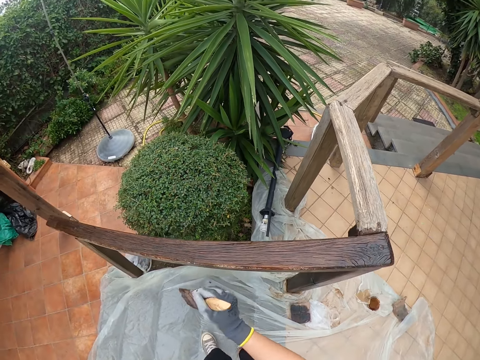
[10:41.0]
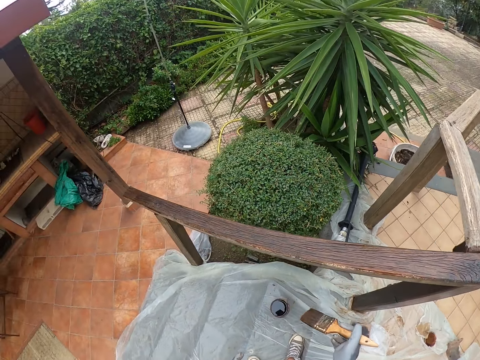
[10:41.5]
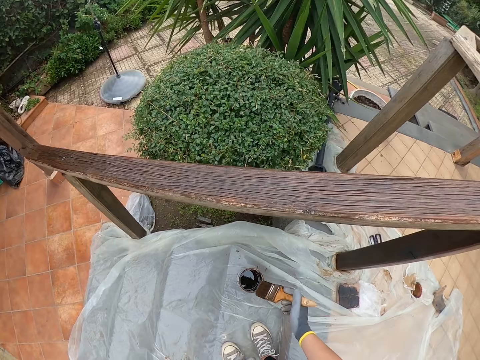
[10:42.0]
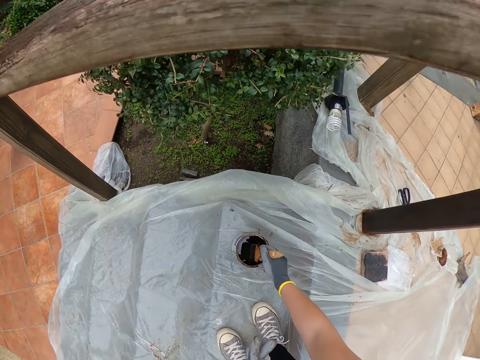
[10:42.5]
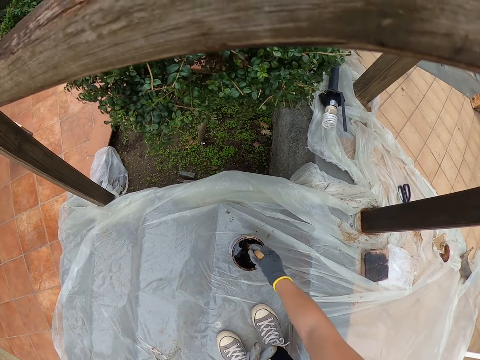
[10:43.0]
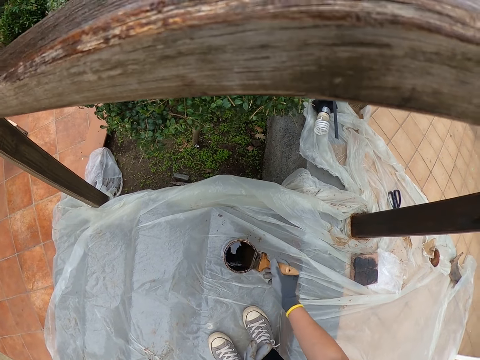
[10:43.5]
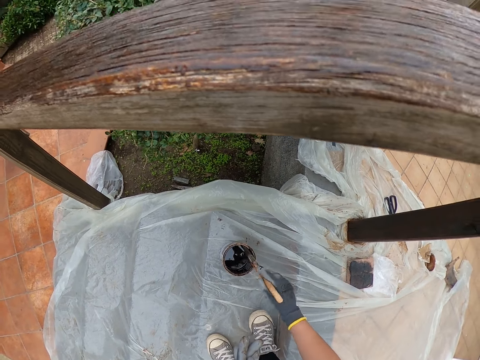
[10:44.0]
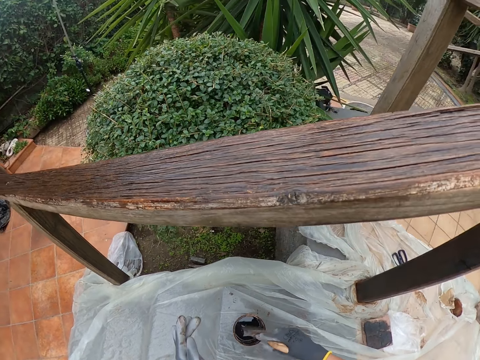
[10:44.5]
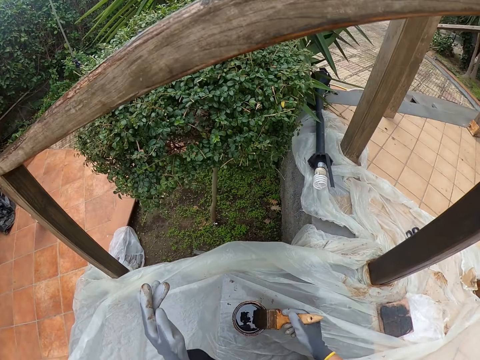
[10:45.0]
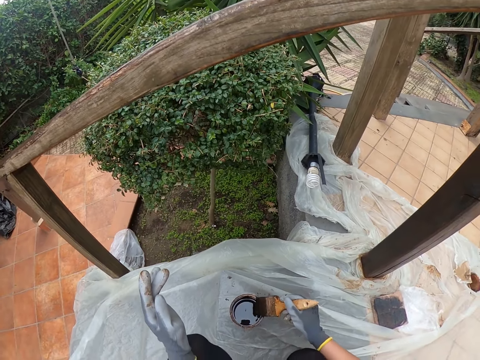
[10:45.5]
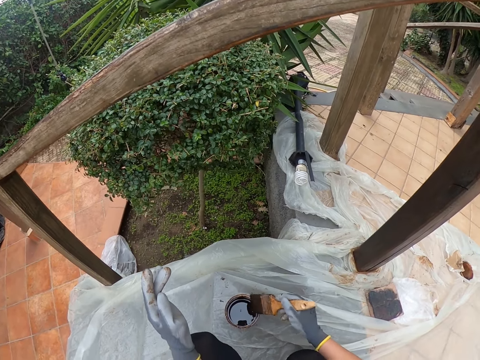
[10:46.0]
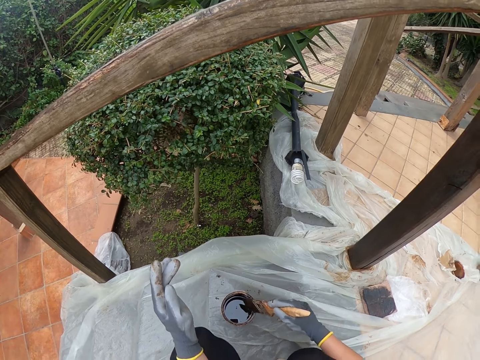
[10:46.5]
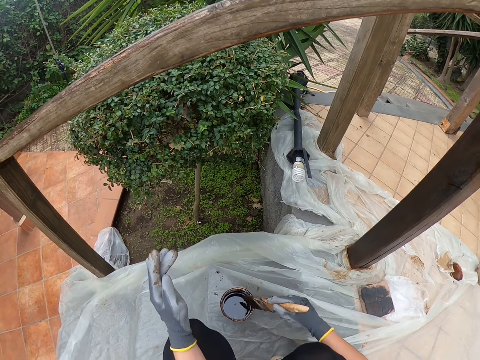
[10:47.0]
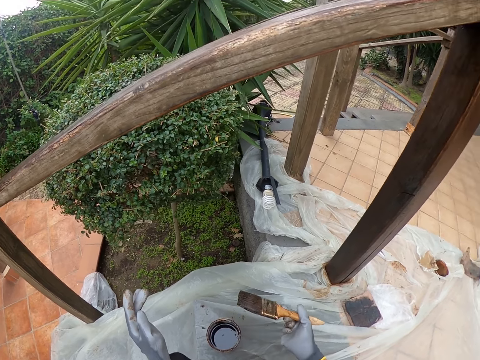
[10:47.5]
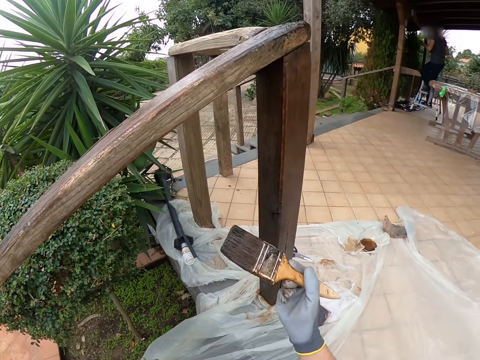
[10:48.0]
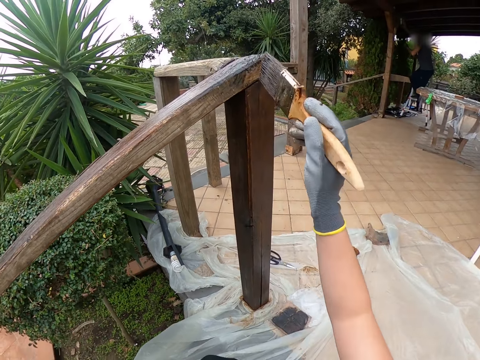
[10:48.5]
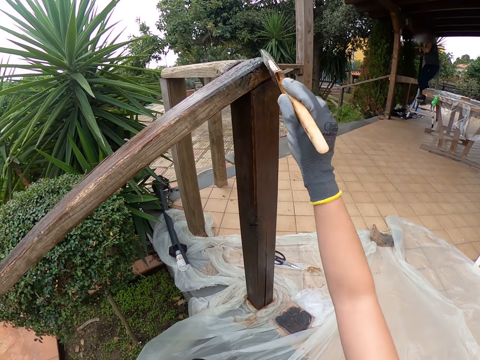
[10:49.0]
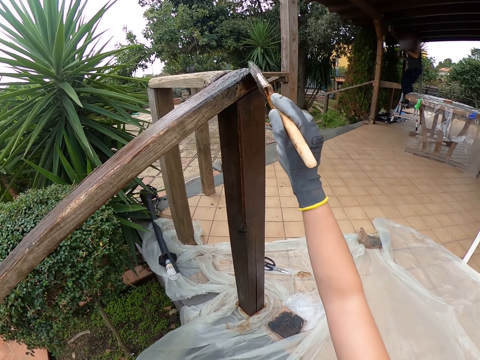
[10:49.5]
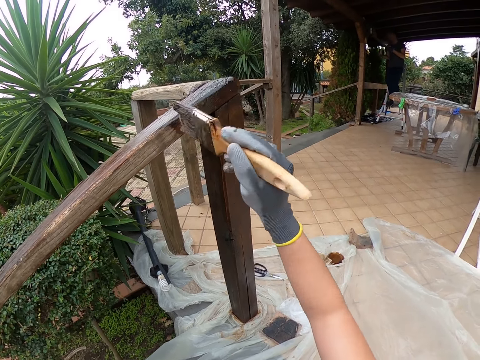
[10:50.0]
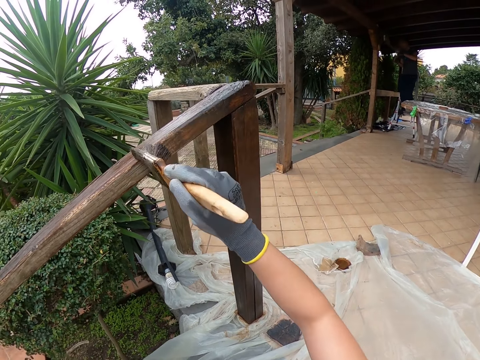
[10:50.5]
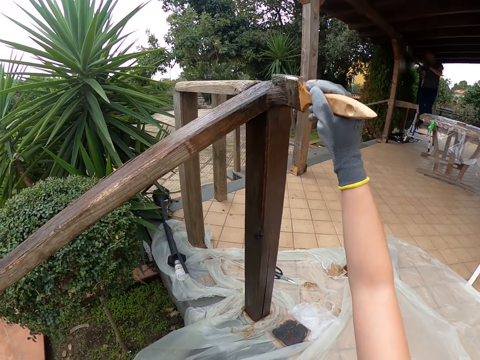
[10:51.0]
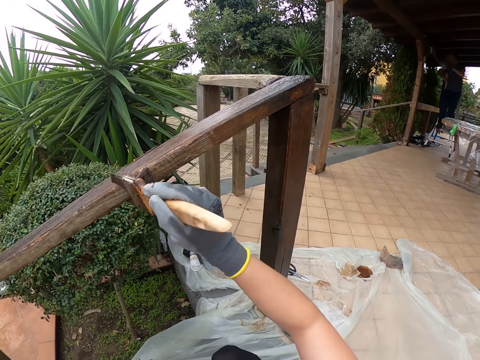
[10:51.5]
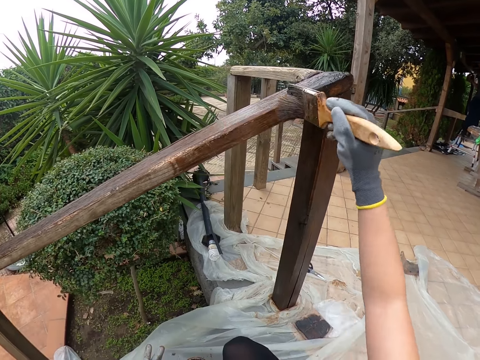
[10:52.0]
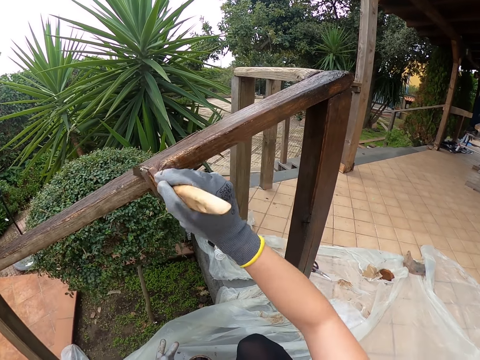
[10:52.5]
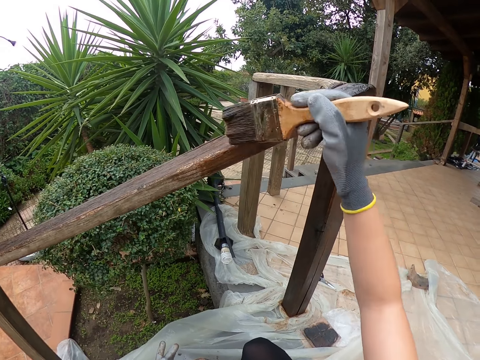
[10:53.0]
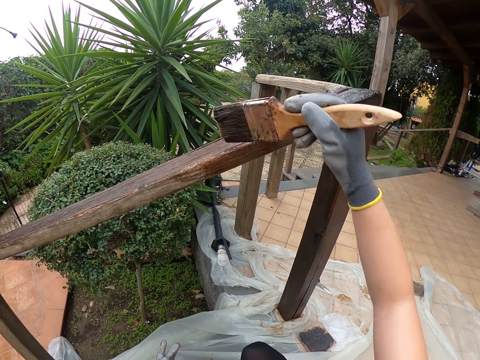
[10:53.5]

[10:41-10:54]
The camera wearer dips the paintbrush in the paint can or tin. They smear the paintbrush to the paint tin. They paint the stairs rail.

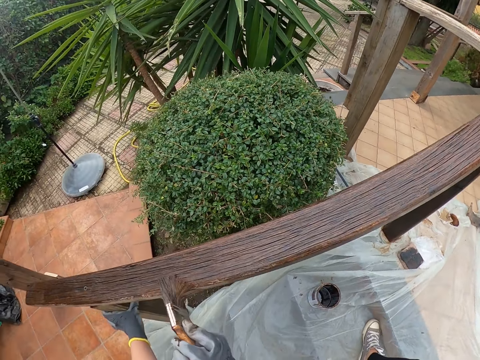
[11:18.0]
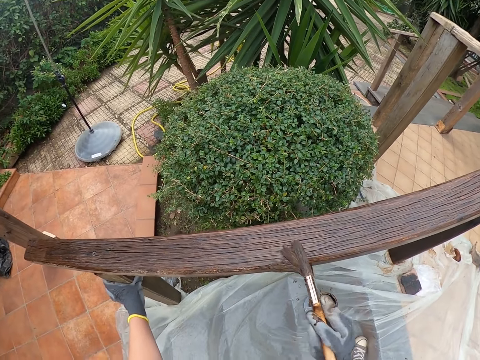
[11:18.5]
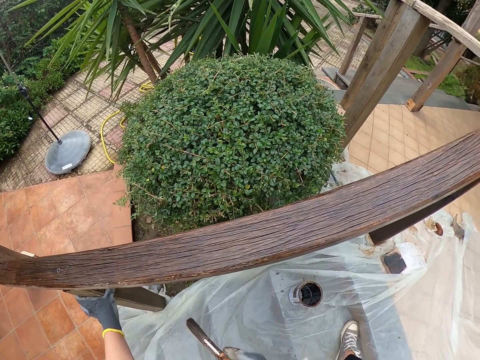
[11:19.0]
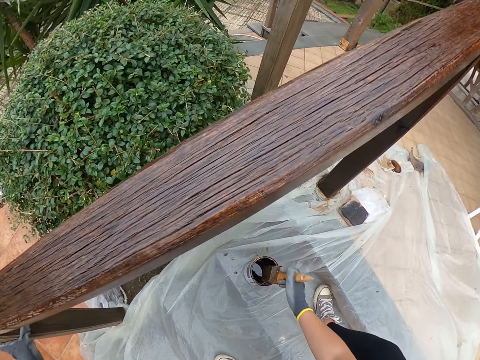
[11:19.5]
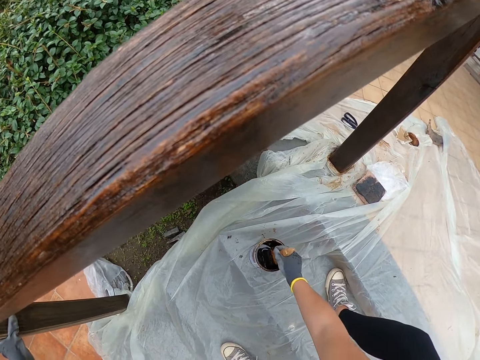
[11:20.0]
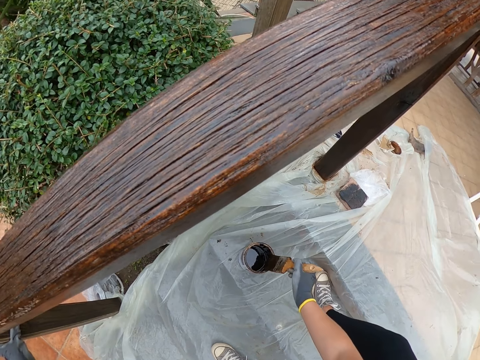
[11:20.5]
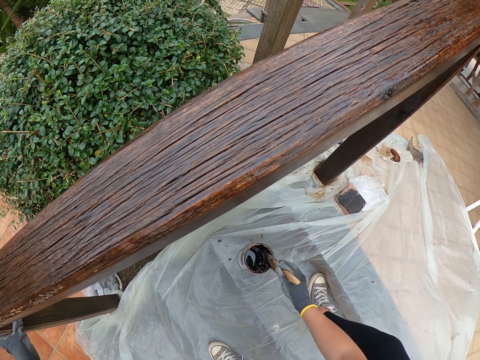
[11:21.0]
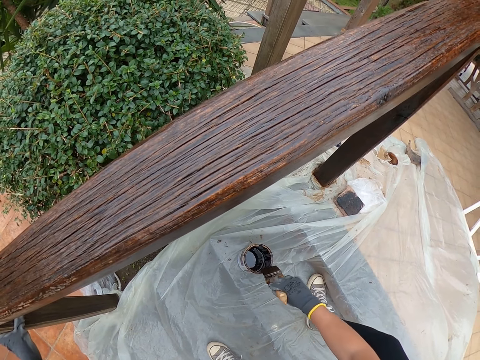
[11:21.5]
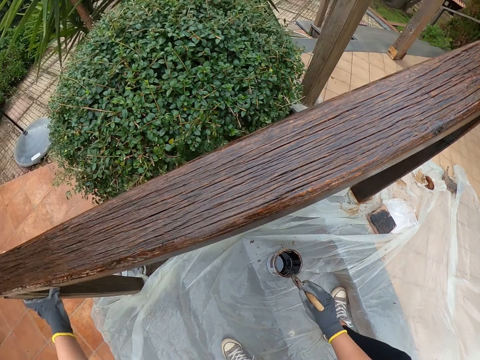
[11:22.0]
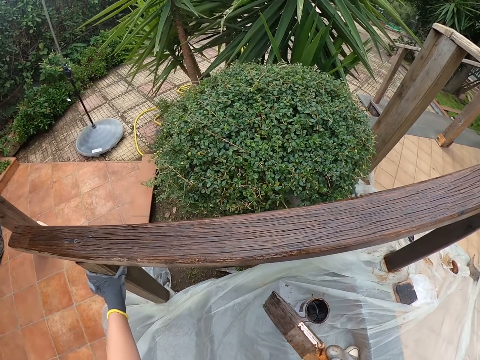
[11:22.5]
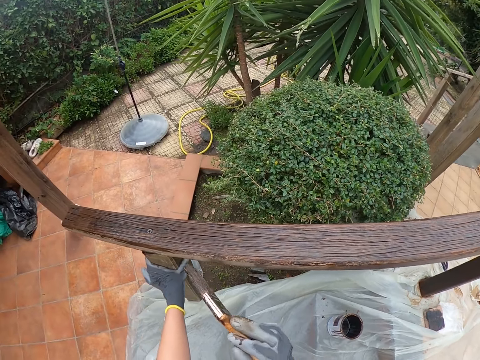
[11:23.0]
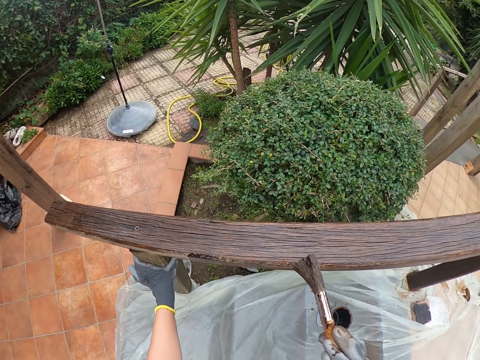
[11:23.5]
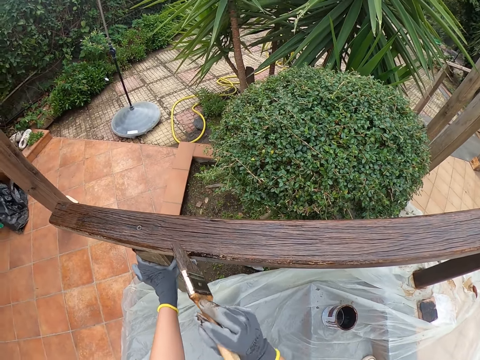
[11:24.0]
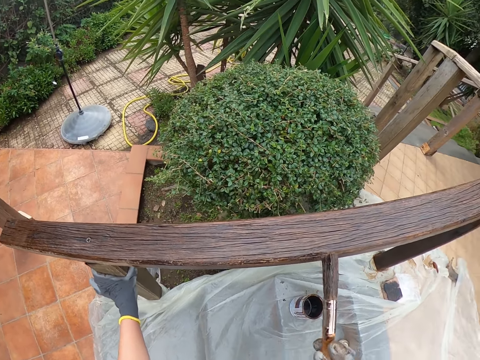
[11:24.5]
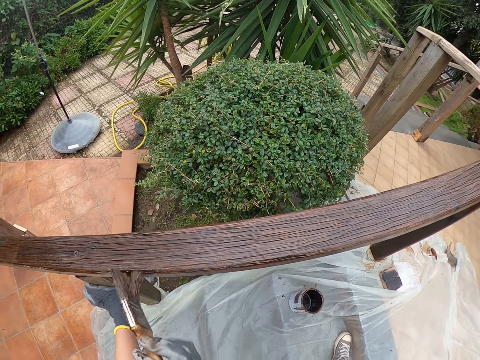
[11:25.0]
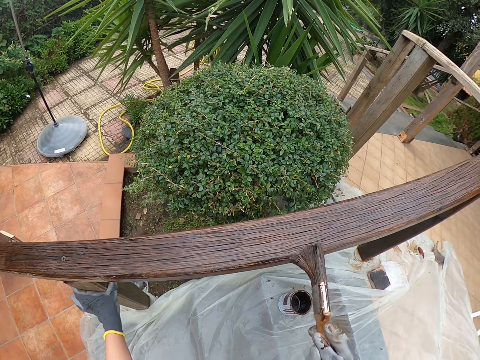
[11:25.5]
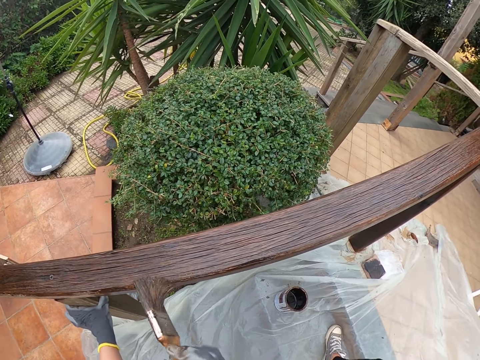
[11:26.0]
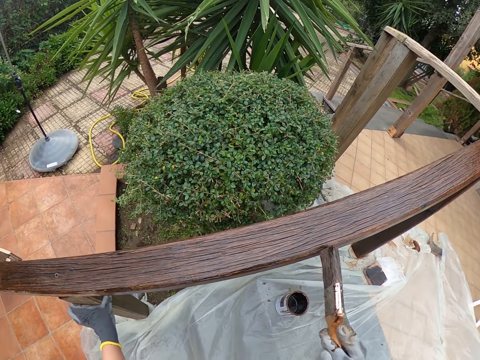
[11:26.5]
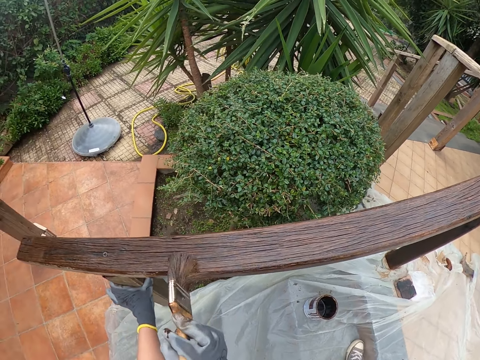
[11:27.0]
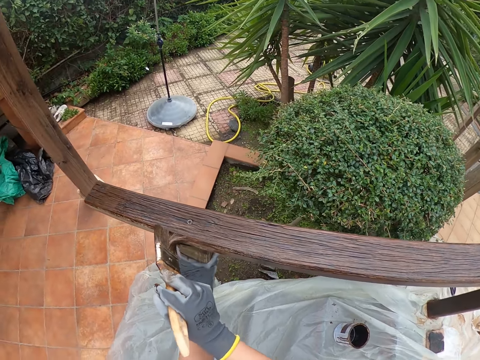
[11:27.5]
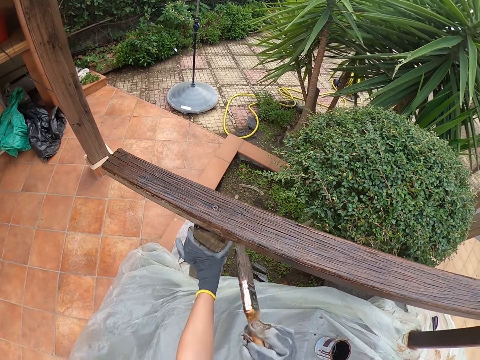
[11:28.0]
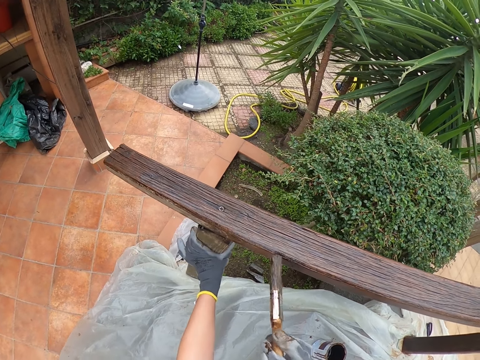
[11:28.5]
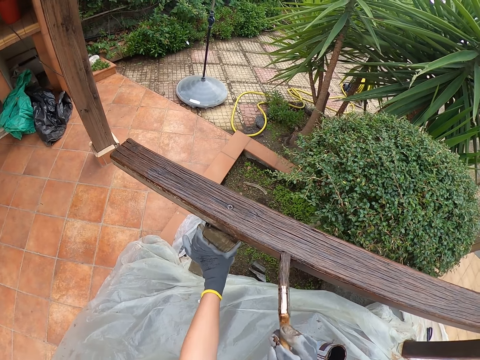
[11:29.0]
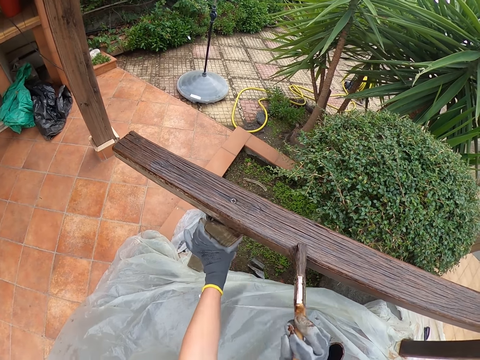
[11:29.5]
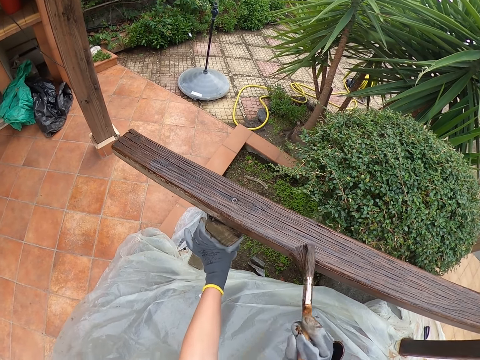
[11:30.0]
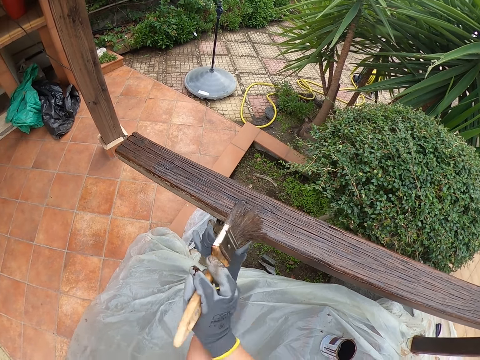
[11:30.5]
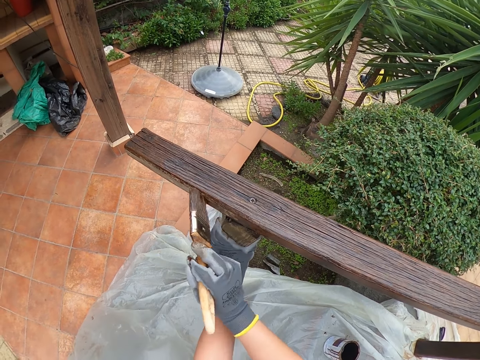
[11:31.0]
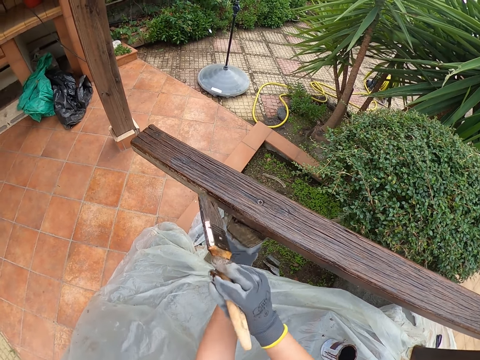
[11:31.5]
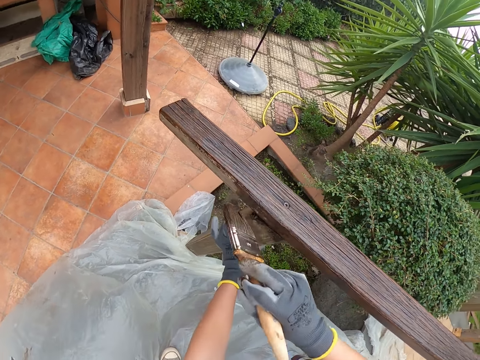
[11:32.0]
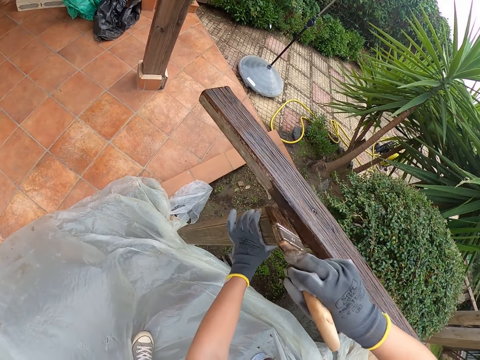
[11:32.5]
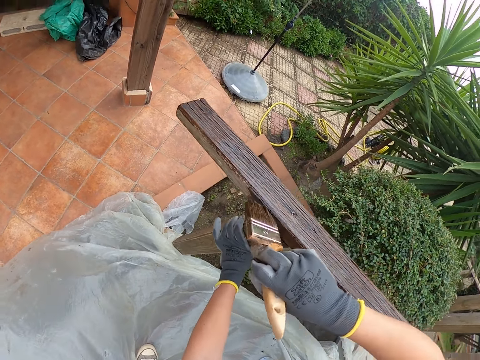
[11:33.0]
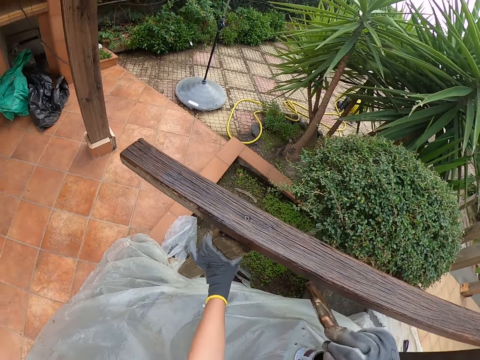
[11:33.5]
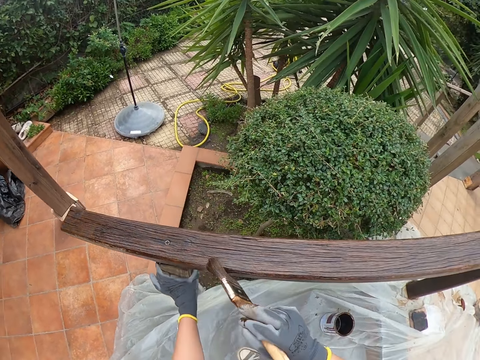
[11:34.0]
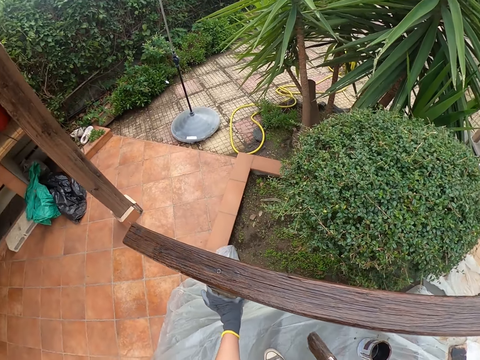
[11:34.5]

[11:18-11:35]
The camera wearer dips the paintbrush in the paint can or tin. They smear the paintbrush to the paint tin. They paint the stairs rail.
